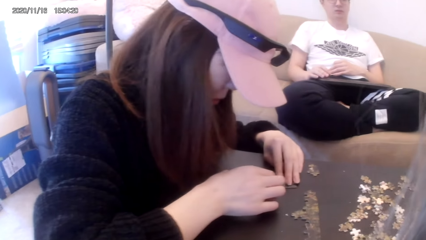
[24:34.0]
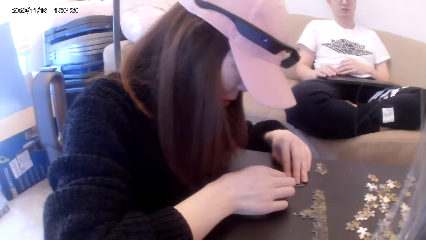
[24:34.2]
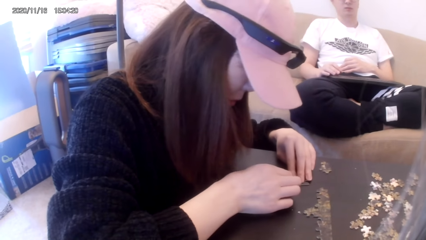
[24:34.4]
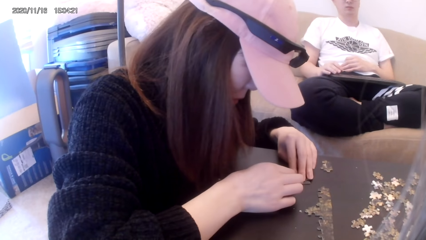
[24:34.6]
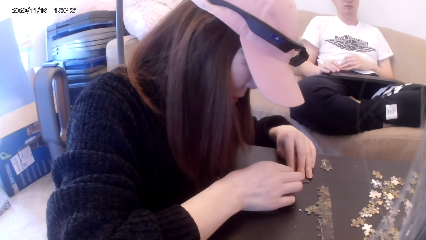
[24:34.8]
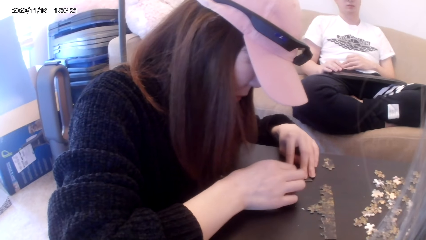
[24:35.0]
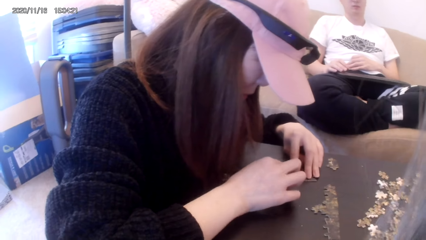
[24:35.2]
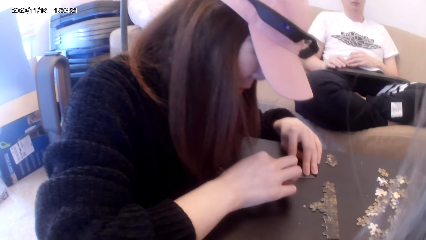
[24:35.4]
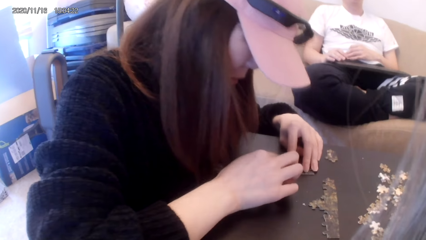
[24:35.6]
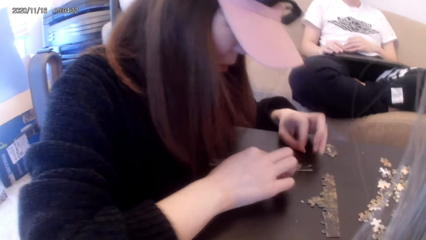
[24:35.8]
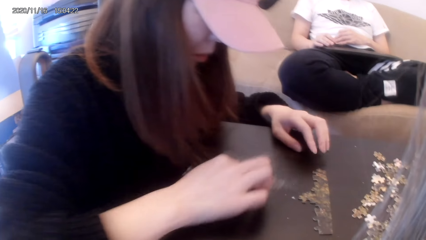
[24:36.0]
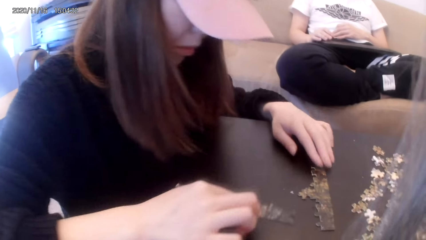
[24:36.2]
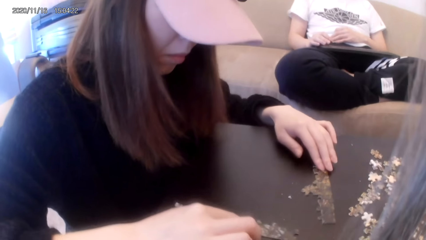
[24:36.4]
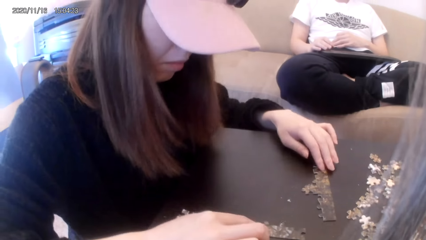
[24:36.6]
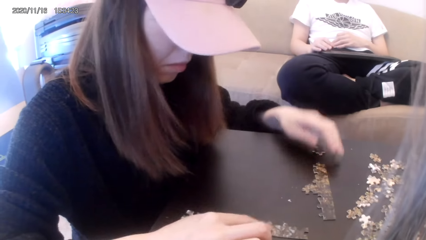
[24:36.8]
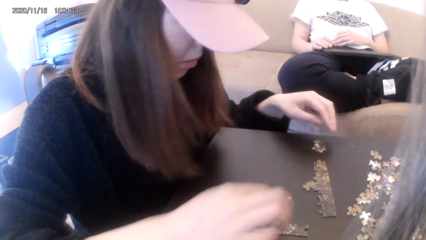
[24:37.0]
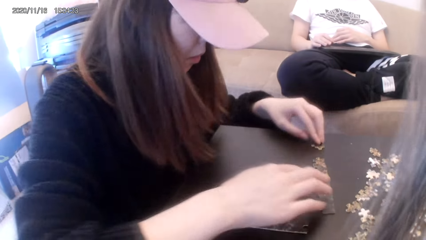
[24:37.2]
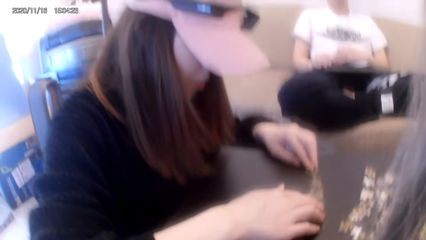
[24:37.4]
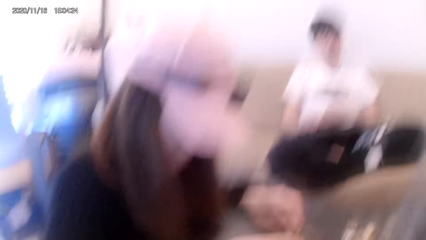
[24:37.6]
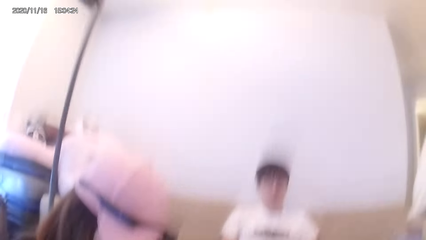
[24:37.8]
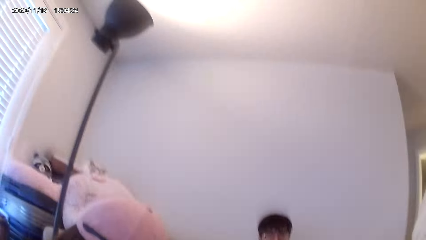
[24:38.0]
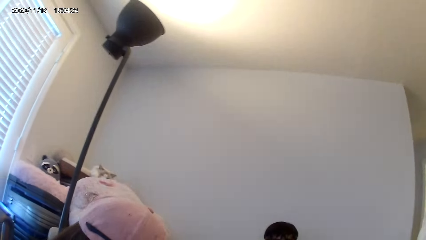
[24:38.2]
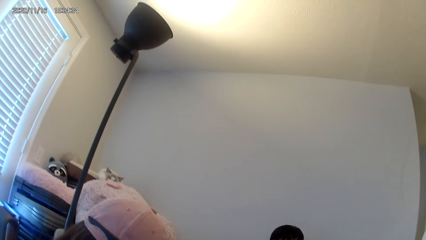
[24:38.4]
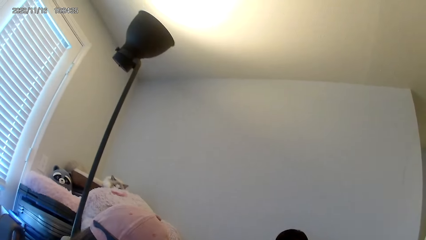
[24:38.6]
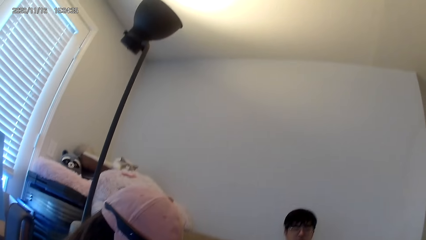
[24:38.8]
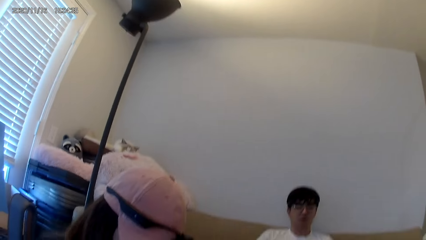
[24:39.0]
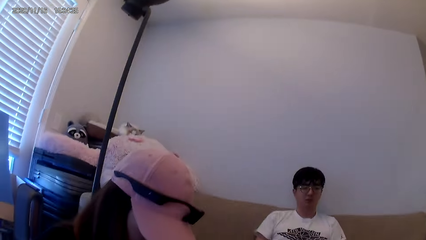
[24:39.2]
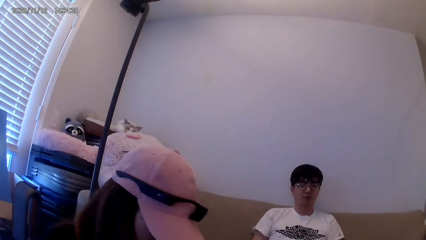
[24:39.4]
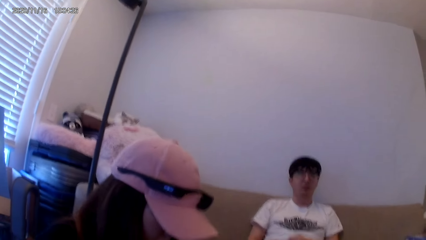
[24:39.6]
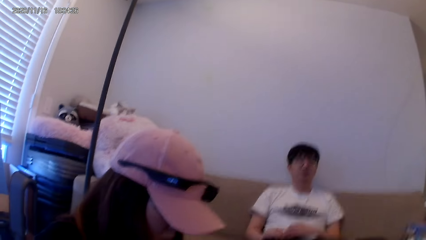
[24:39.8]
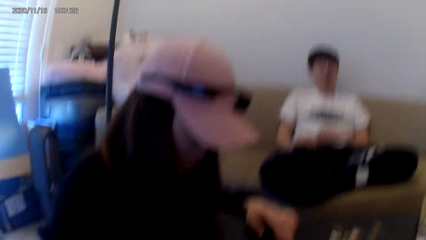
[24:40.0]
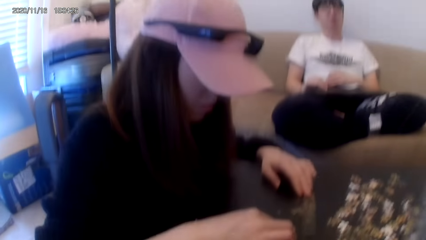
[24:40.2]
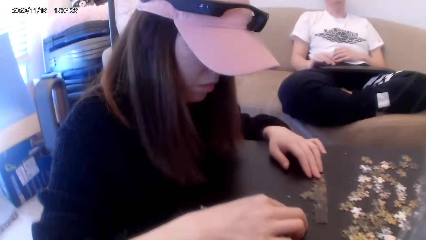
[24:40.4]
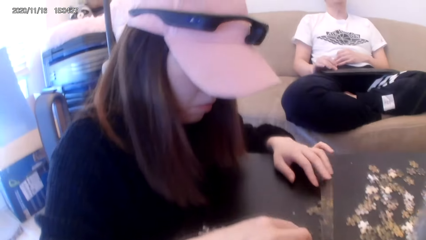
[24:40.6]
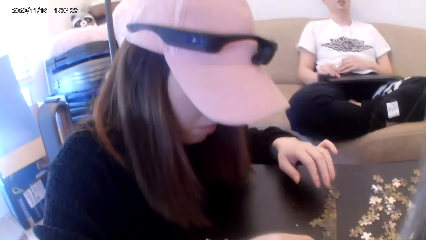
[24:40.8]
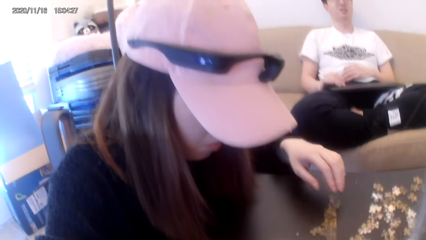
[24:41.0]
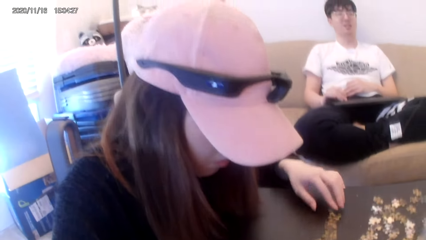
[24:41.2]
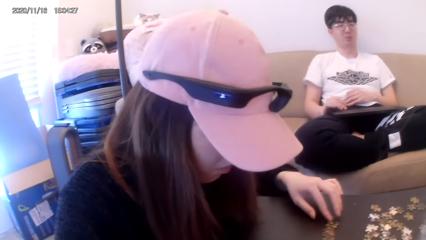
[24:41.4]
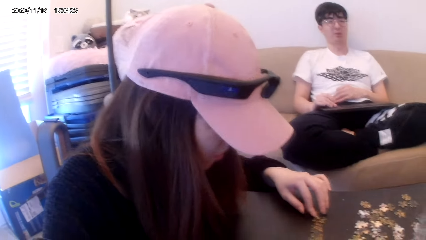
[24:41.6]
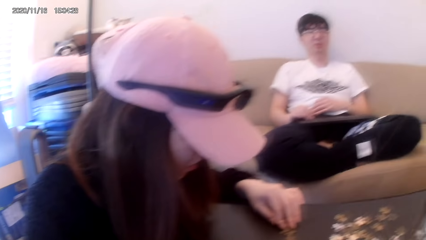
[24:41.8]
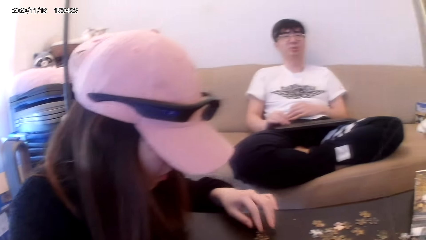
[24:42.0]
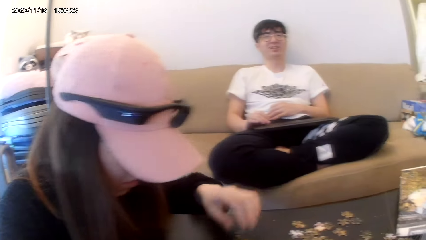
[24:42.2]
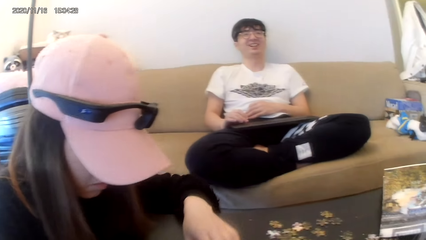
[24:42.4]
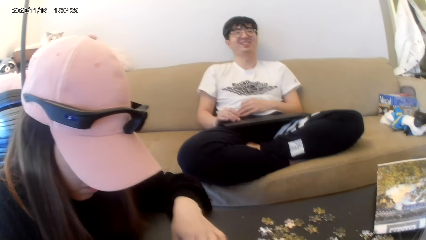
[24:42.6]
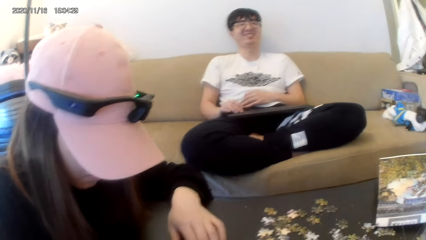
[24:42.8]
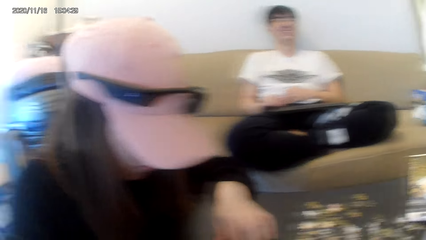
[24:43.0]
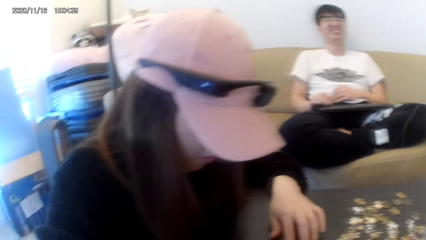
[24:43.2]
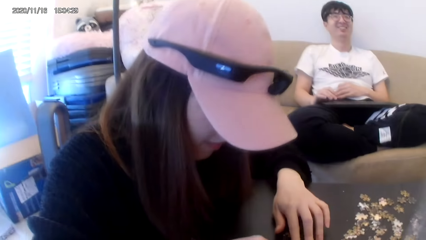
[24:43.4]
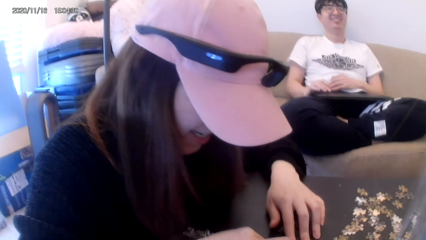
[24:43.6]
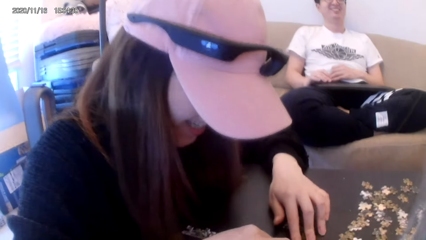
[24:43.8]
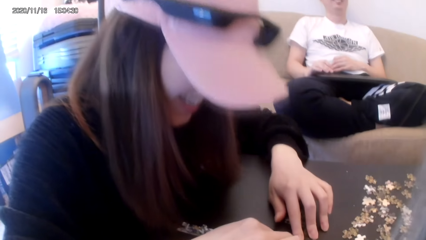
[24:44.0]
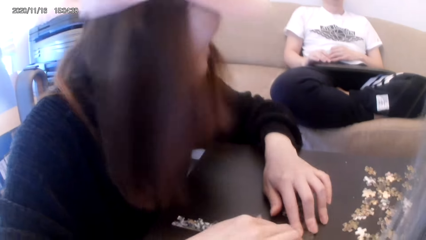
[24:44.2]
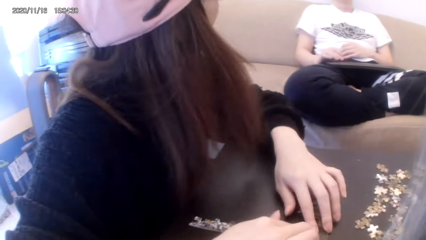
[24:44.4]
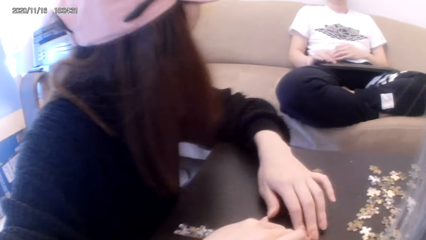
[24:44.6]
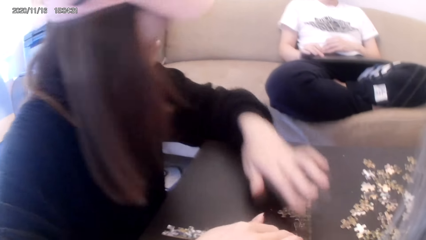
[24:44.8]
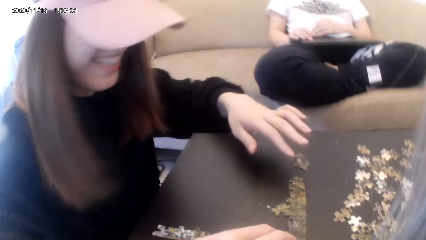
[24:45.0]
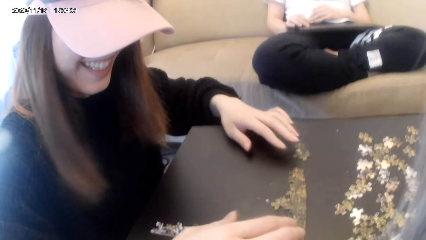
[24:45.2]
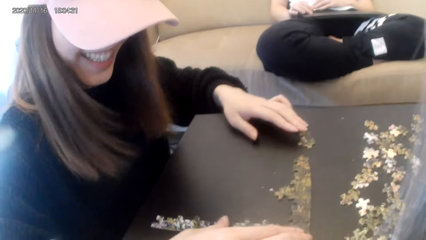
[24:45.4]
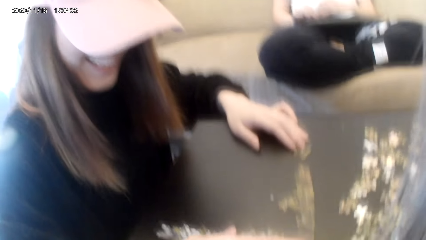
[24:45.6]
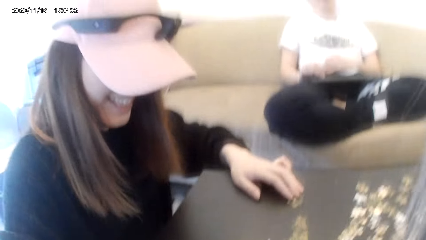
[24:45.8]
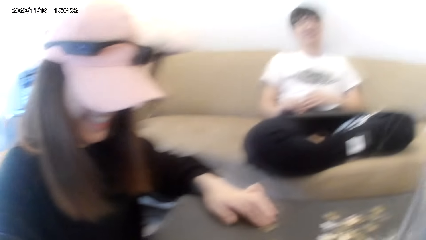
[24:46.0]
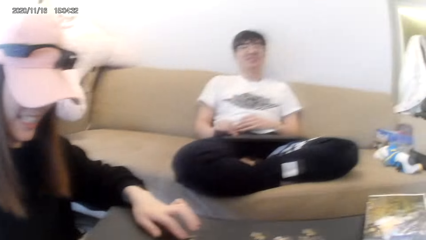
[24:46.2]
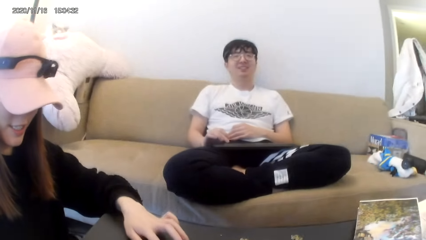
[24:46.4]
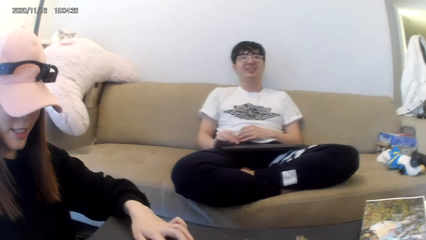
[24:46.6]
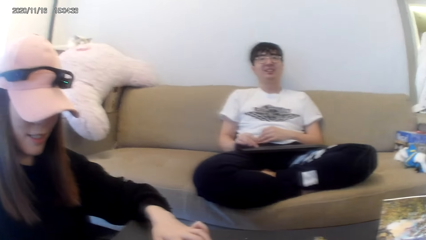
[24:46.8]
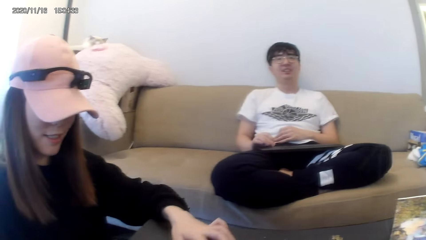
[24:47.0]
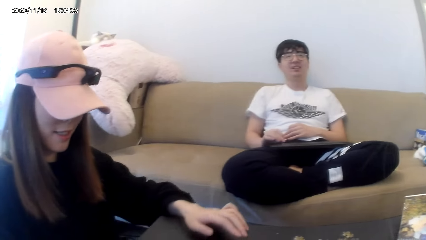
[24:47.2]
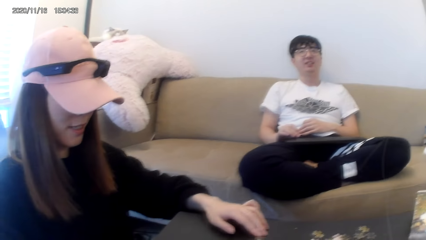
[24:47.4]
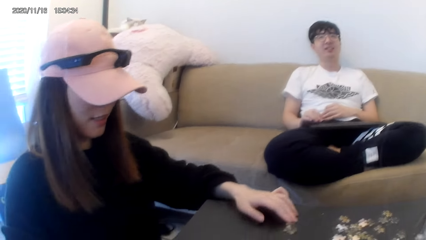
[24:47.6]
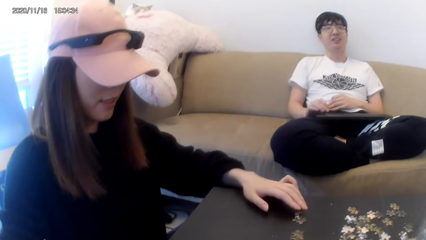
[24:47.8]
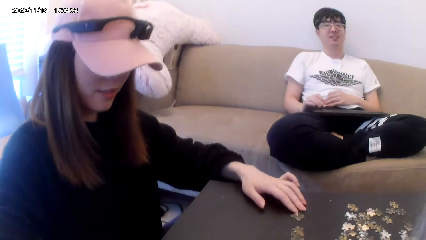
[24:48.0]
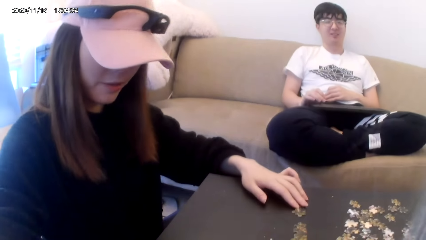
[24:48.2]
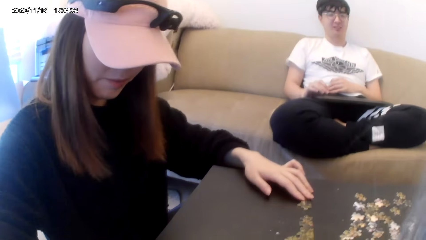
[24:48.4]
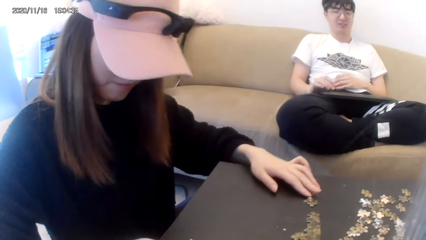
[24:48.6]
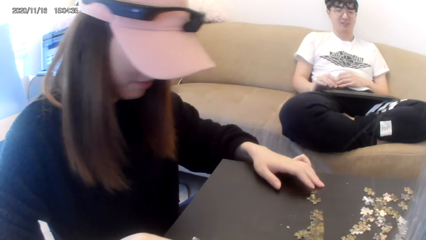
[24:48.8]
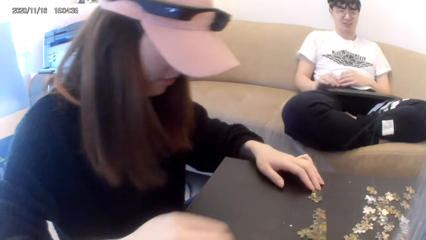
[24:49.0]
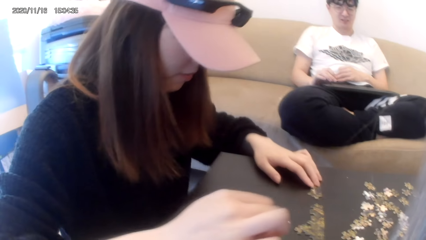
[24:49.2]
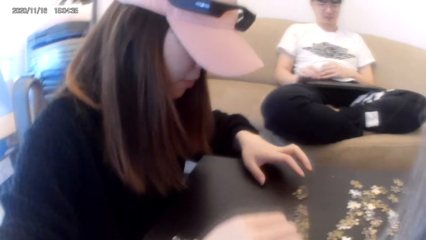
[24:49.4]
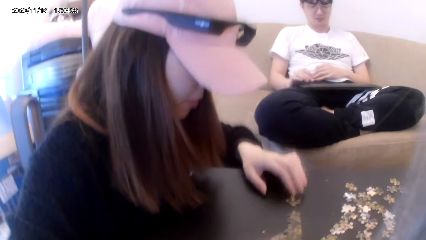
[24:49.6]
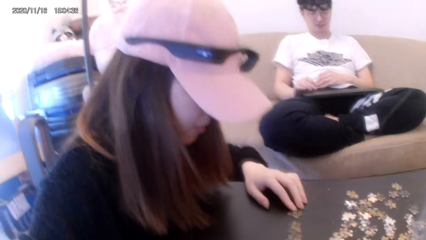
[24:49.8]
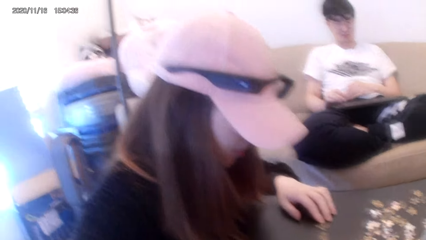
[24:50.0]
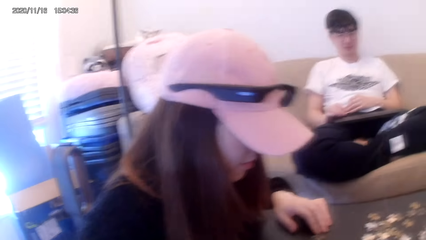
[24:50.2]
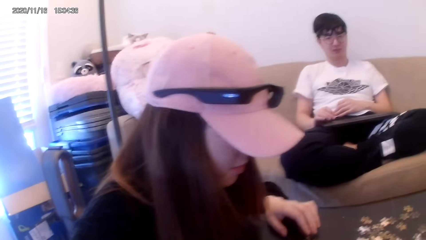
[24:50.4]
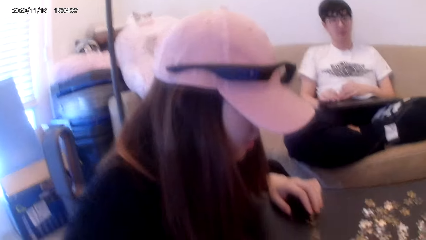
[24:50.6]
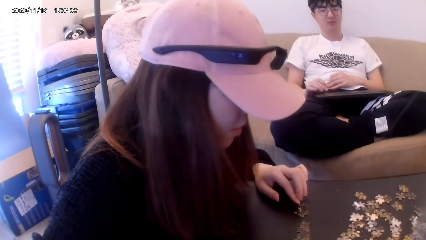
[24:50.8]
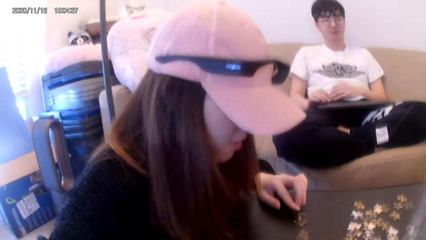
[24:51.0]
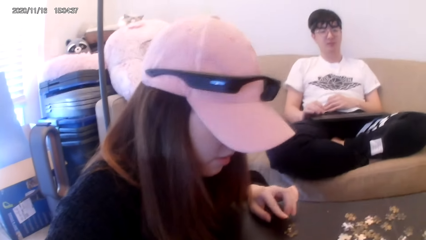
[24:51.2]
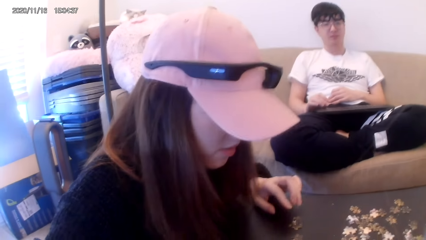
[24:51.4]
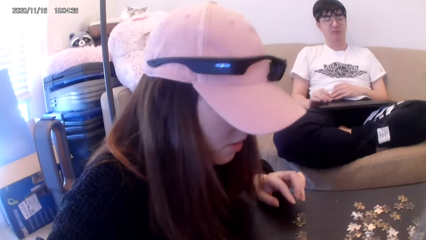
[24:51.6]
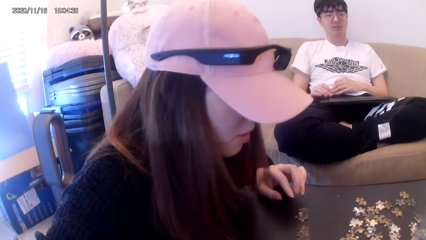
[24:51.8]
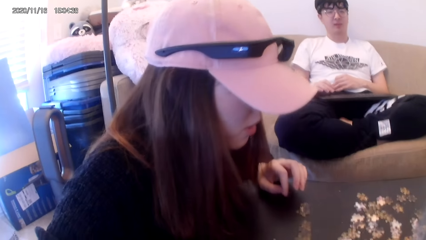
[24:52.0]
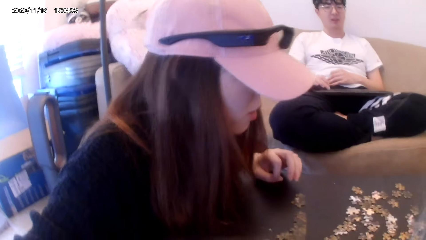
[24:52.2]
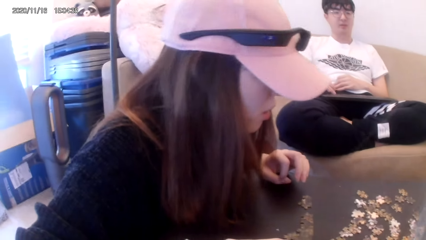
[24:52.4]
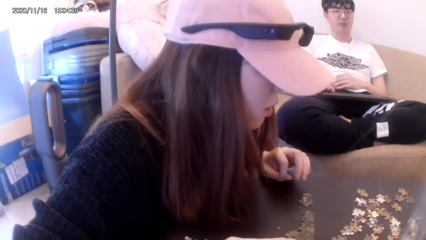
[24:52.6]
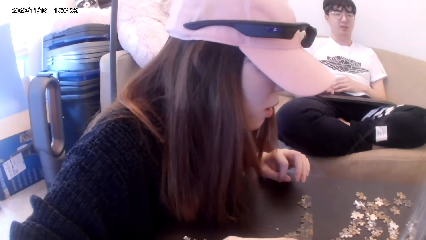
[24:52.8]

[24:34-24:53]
The camera wearer dialogues with a person. They dialogue with another person. They play a jigsaw puzzle on the table.
